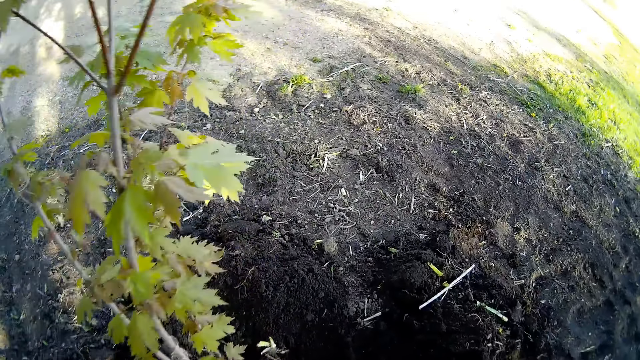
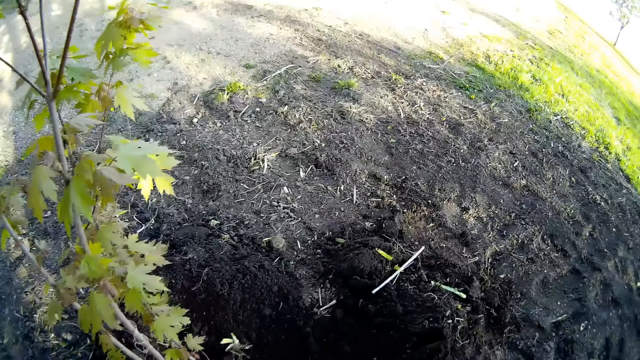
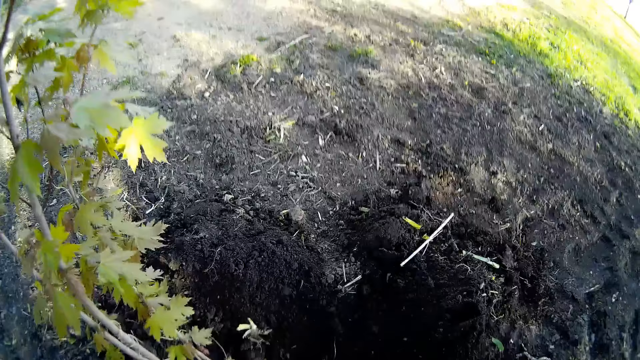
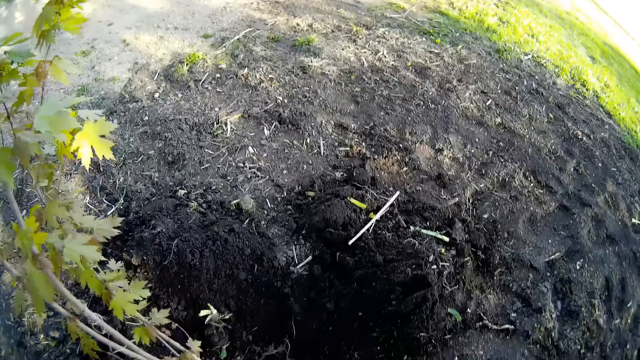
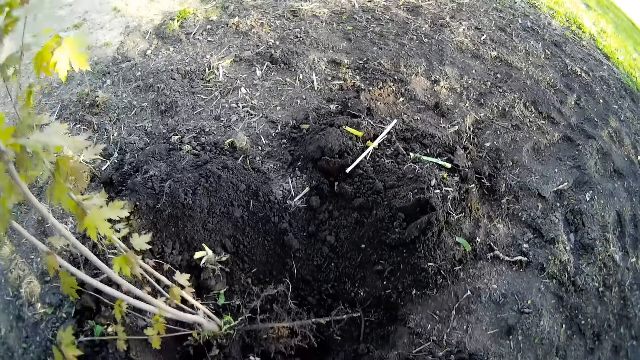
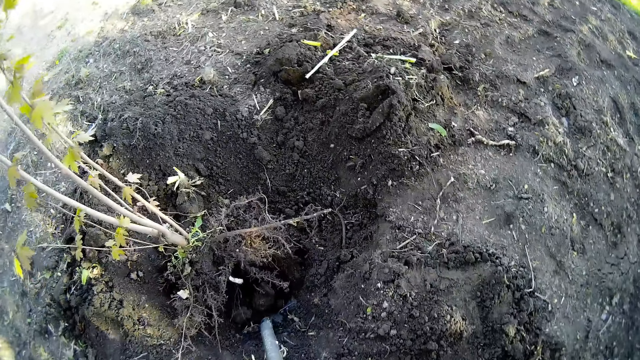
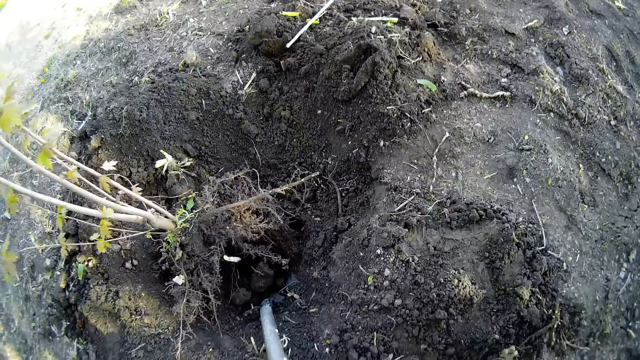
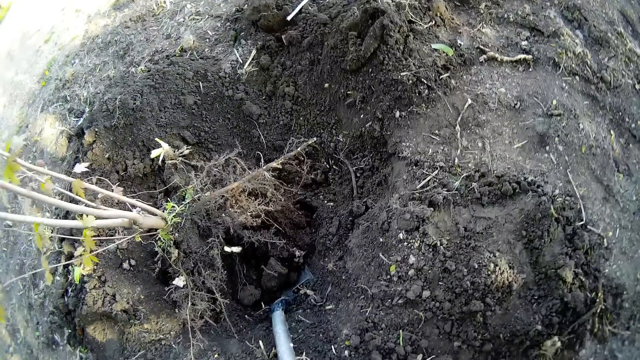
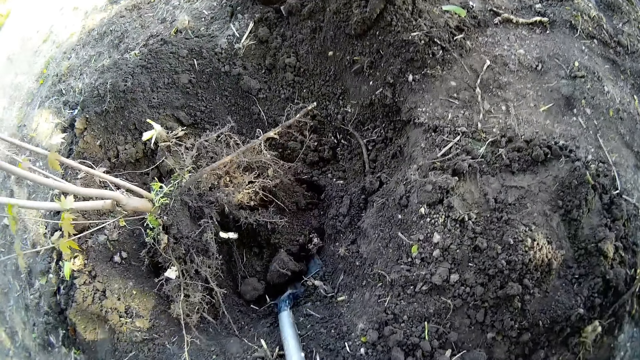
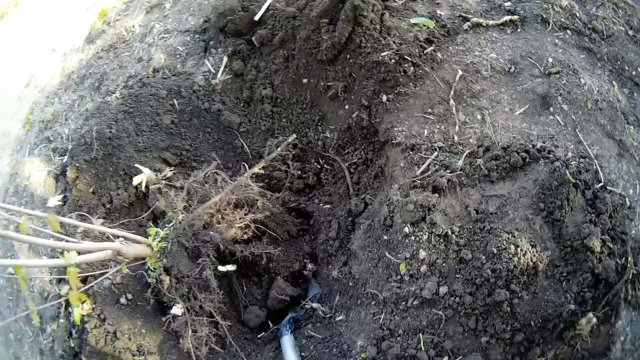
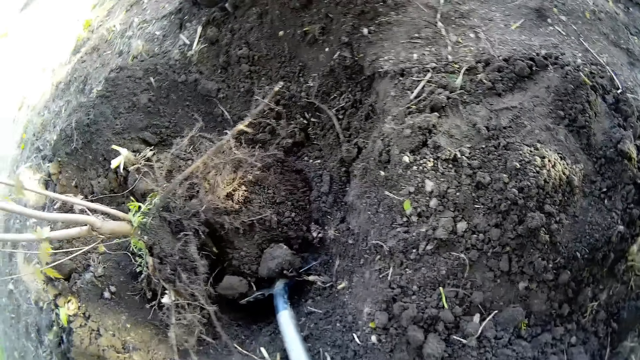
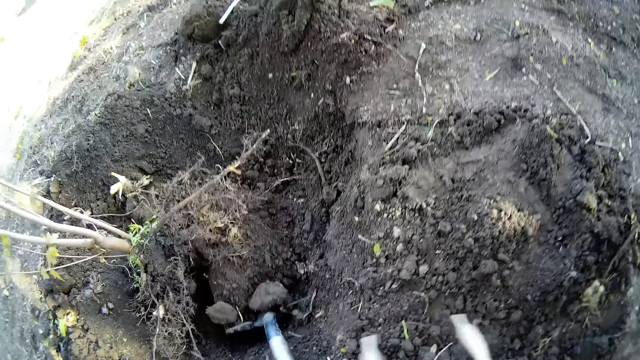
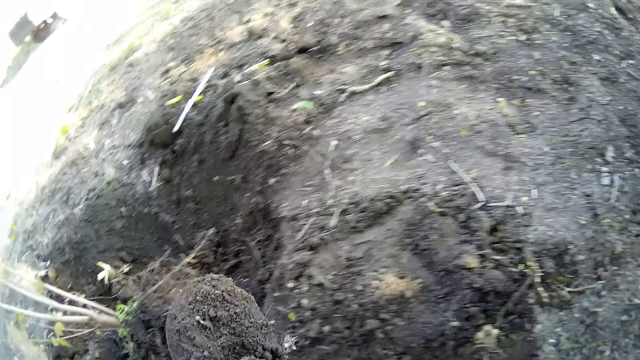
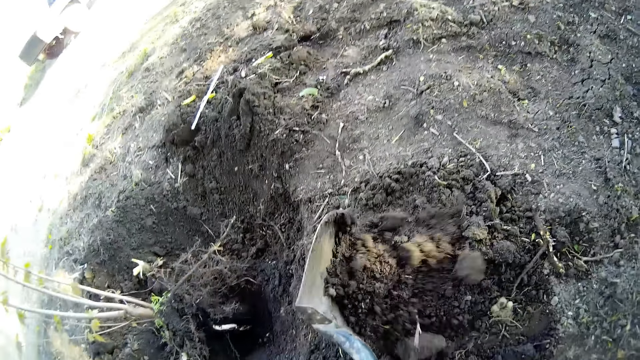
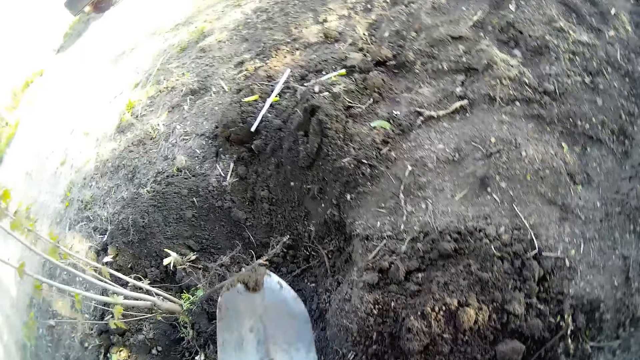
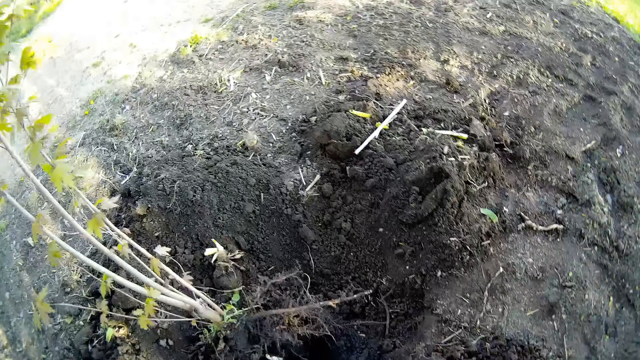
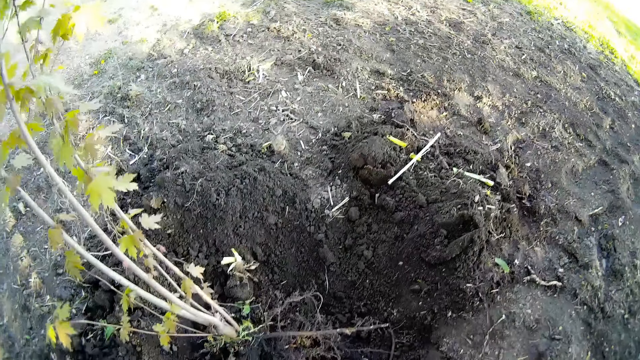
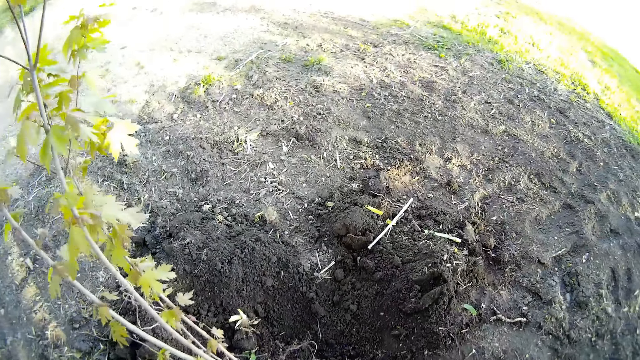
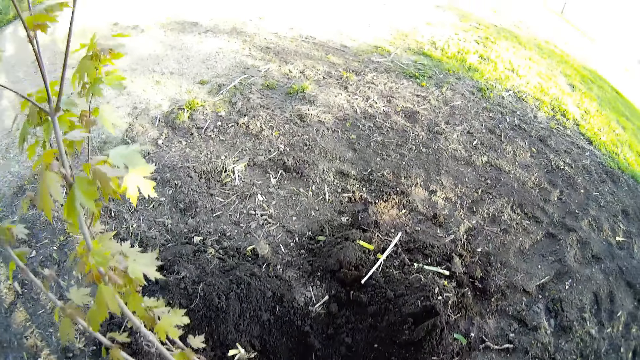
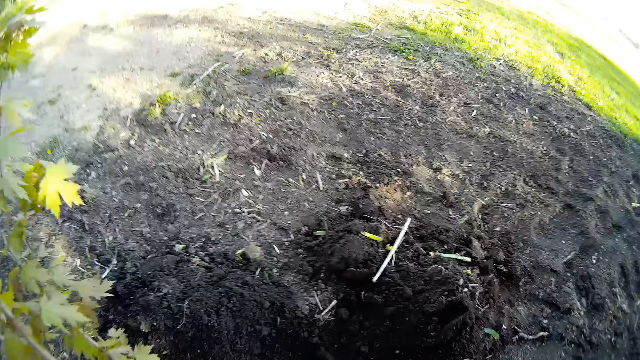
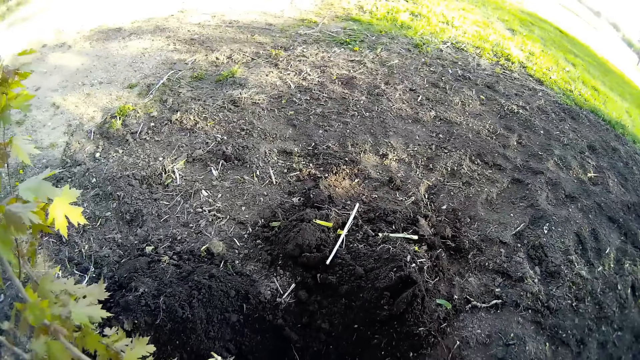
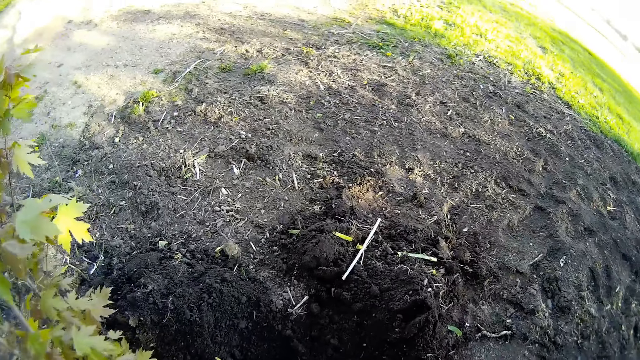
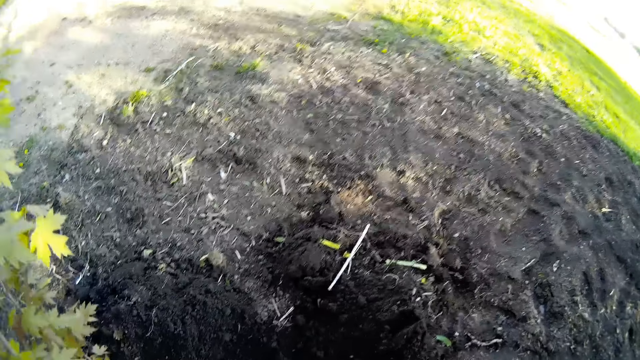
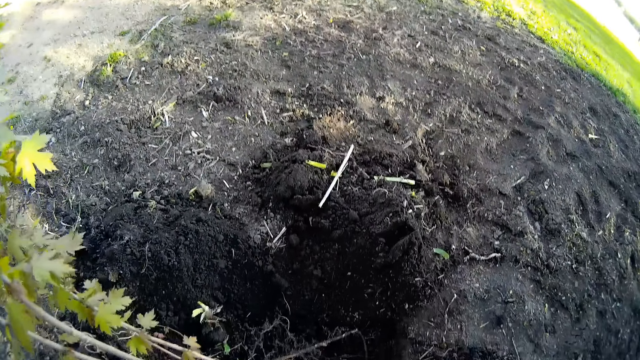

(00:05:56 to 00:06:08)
The camera wearer places it into the soil. They lift the shovel with both hands. They pick out the soil with the spade. They pour the soil on the ground from the shovel in both hands. They collect the spade.

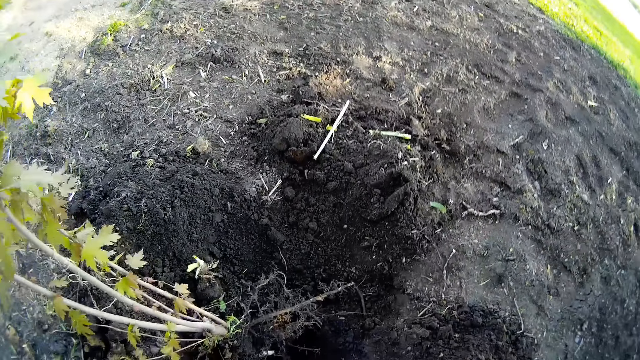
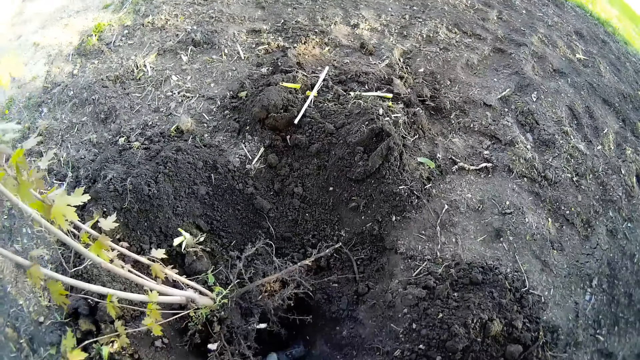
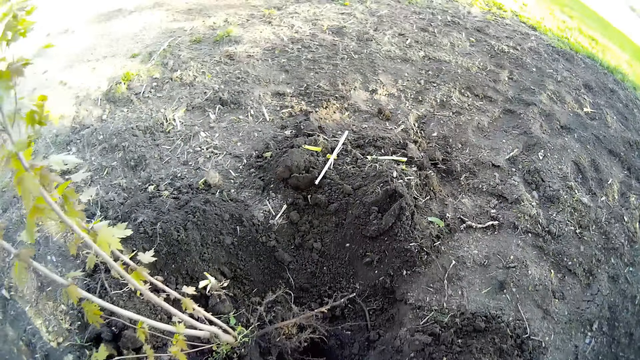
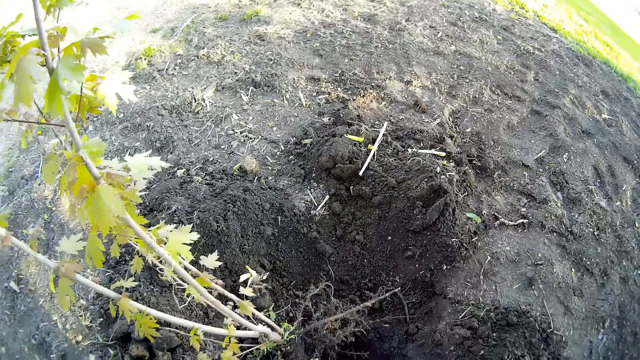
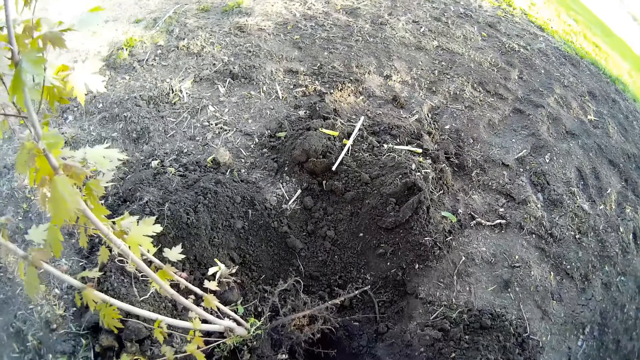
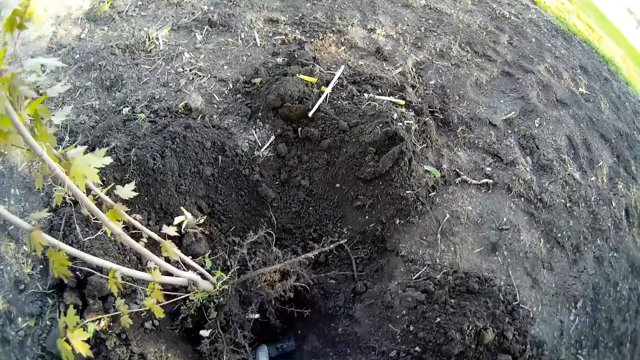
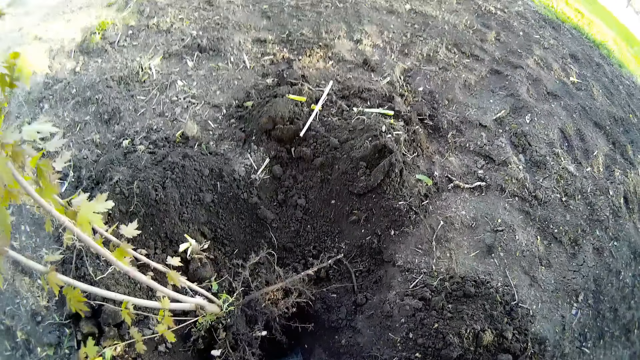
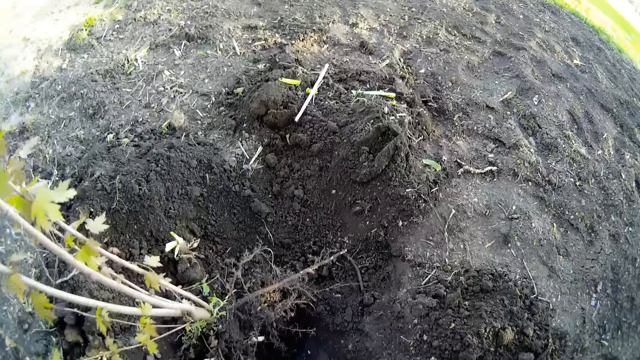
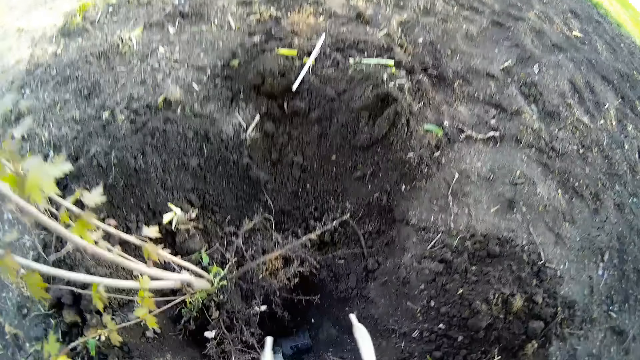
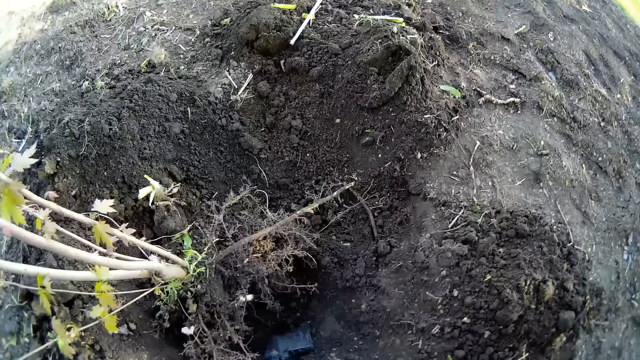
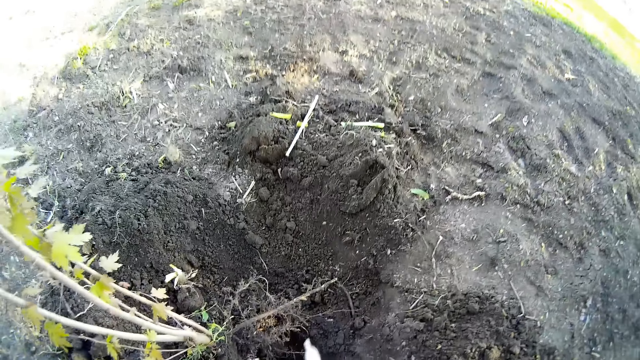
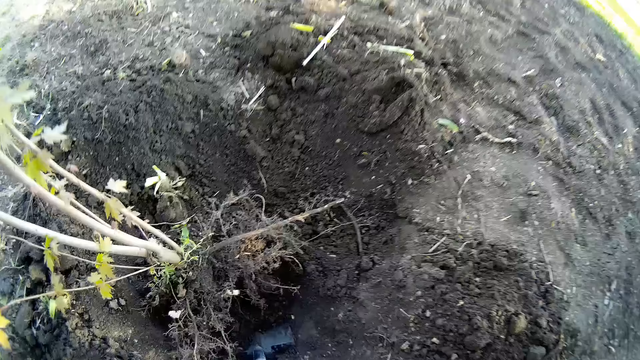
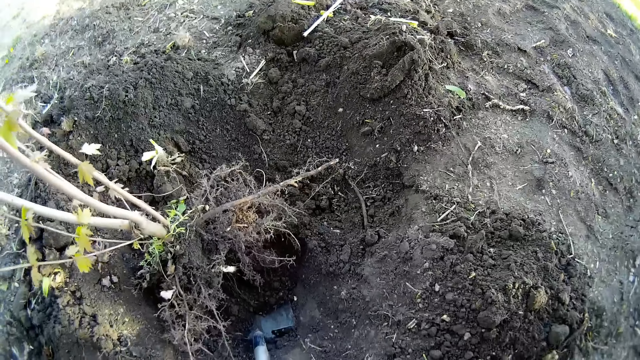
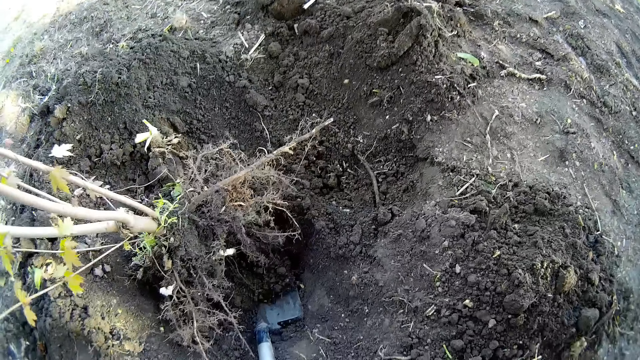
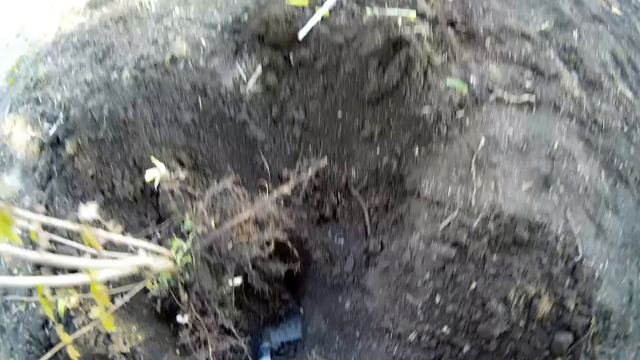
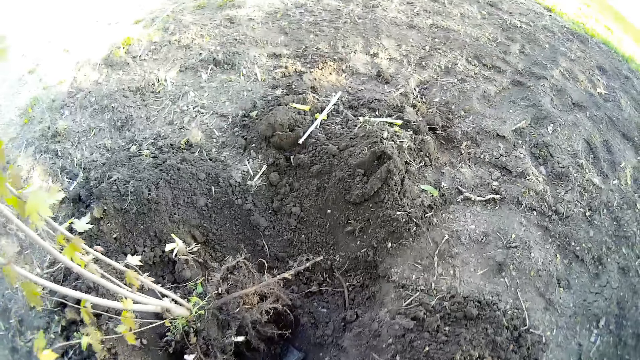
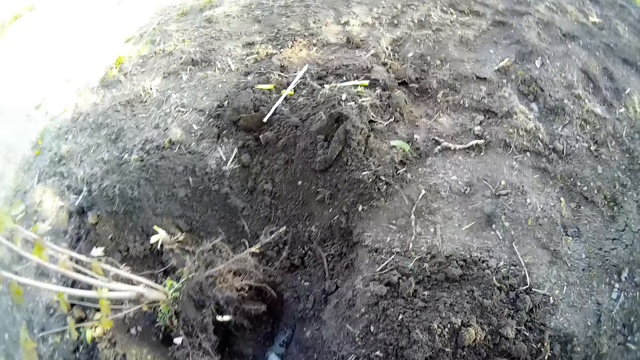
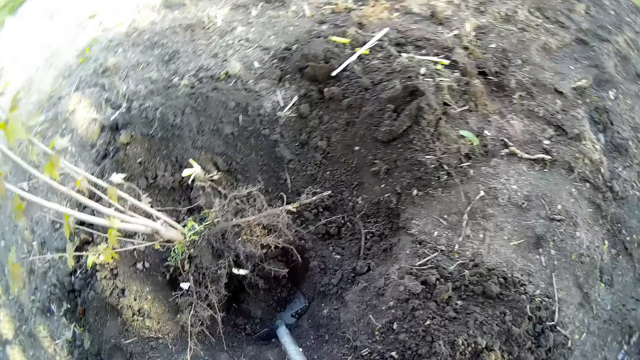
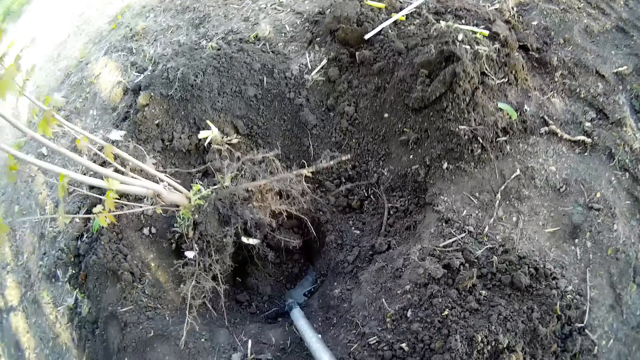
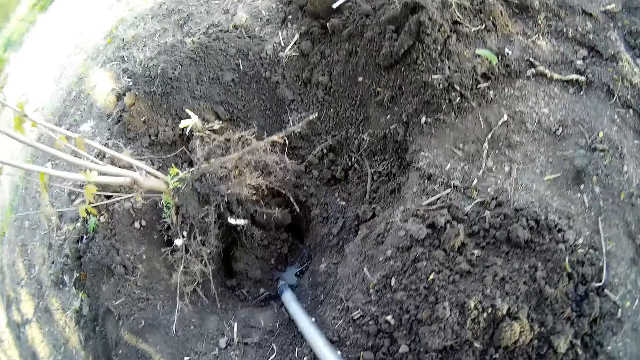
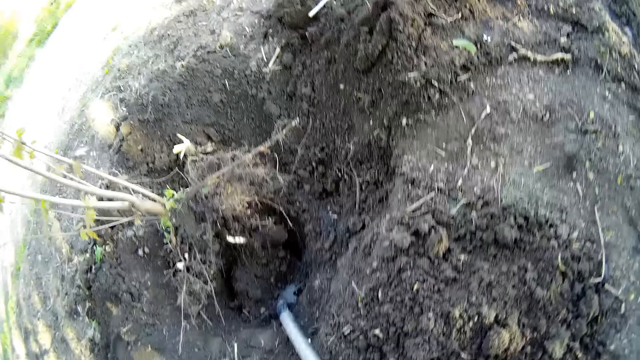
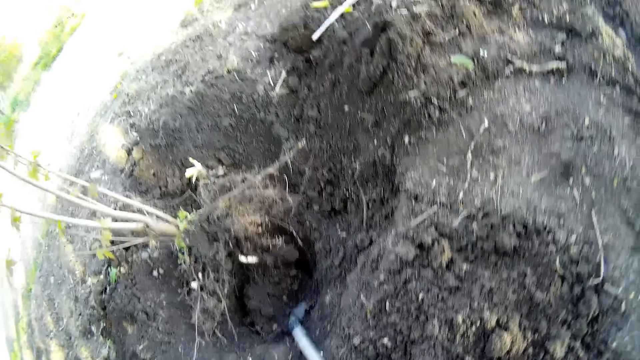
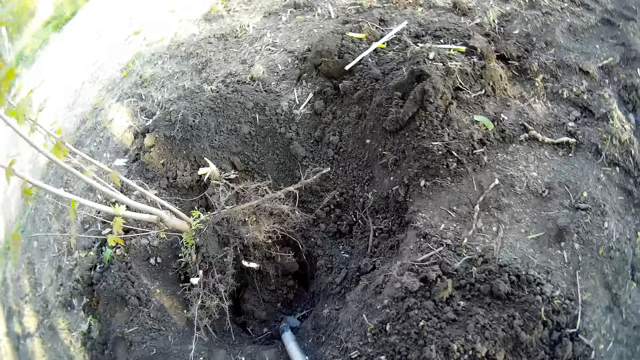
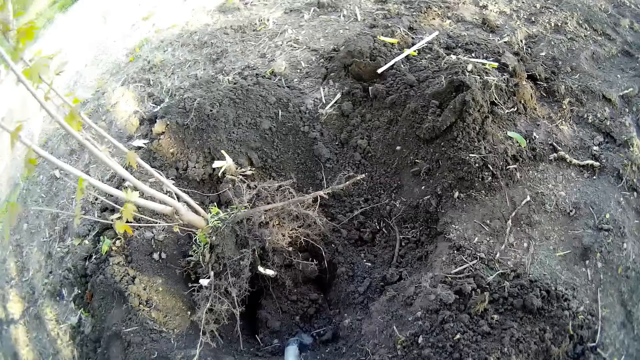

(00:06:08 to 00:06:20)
The camera wearer lifts the shovel with both hands.
